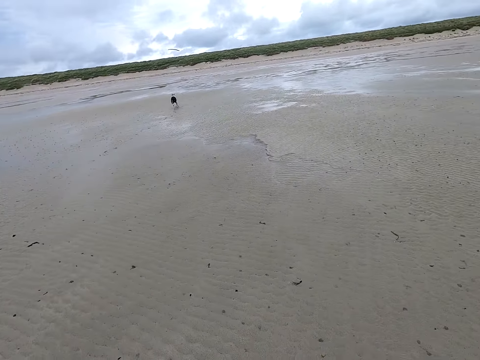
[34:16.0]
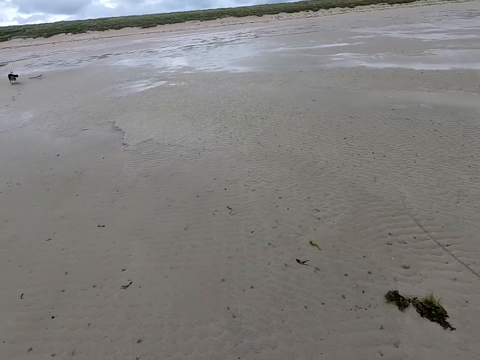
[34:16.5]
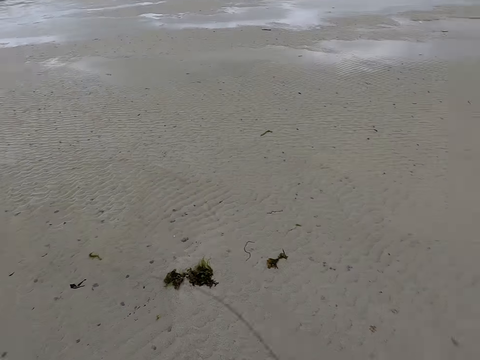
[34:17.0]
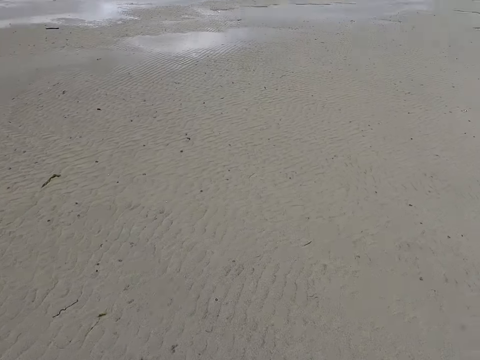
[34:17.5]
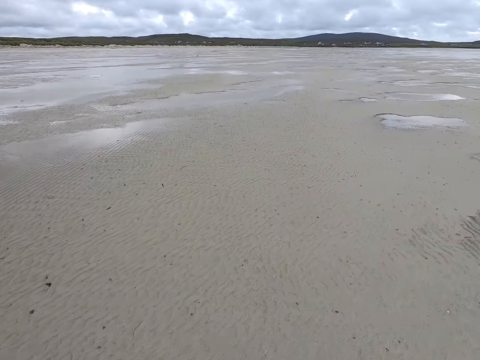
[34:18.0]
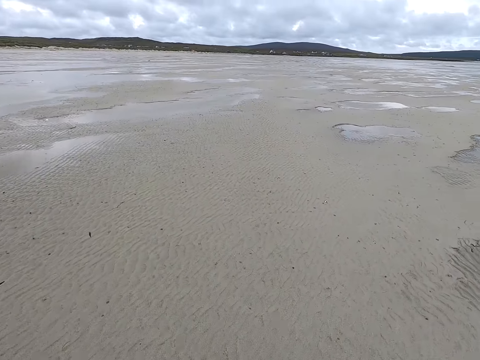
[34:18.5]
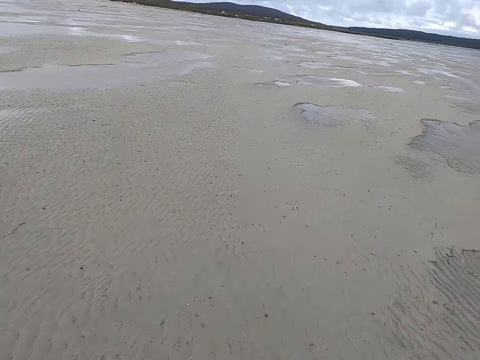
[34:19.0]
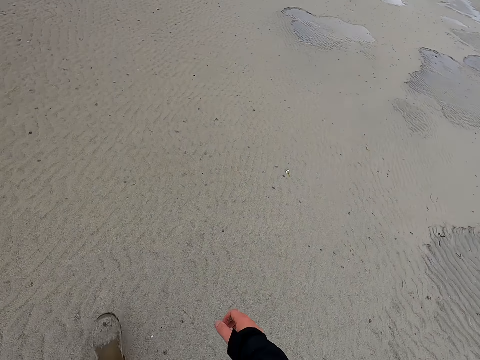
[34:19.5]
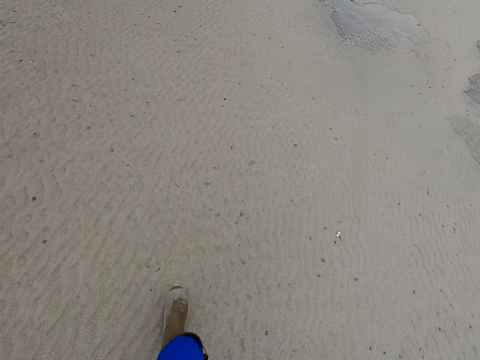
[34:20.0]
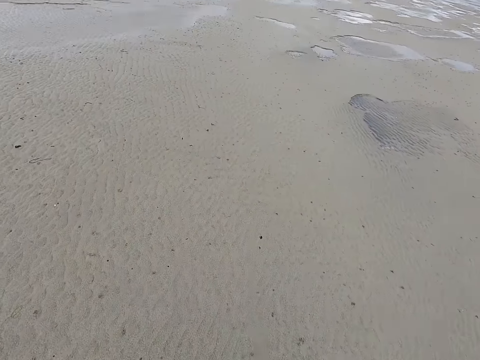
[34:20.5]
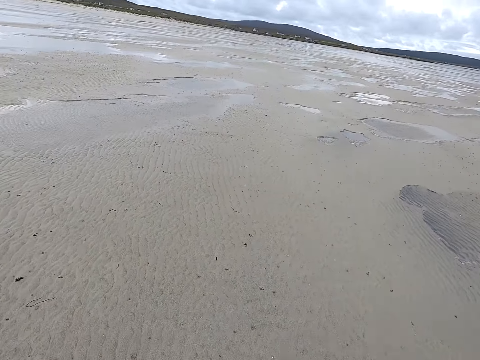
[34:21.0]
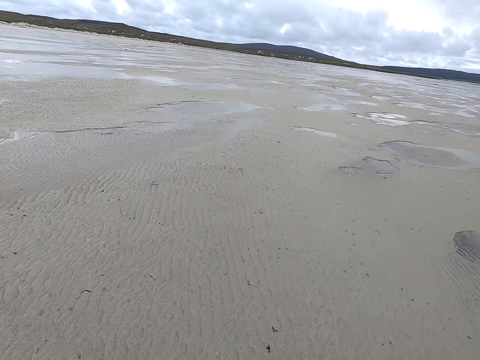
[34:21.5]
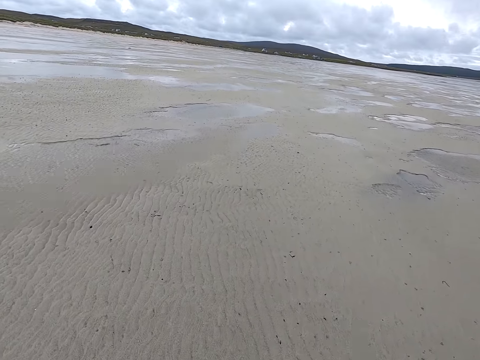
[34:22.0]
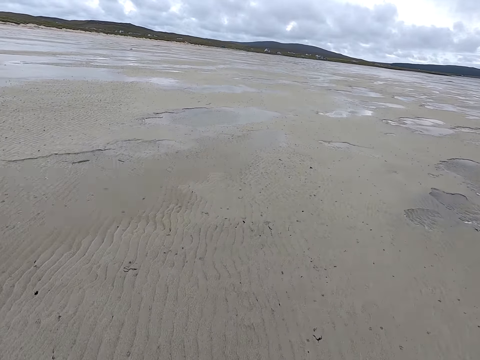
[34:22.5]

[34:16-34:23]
The camera wearer moves around.

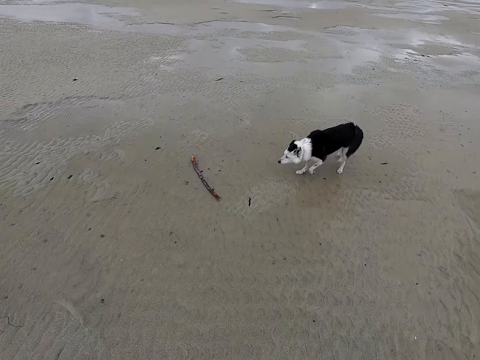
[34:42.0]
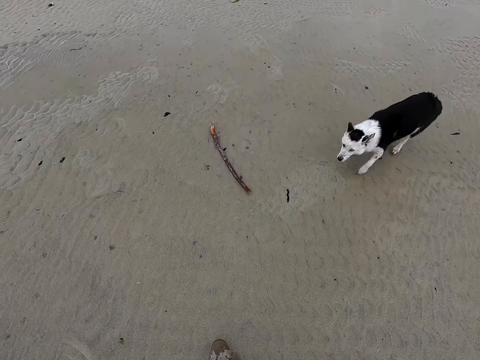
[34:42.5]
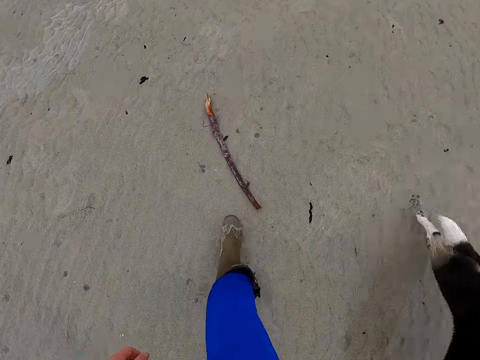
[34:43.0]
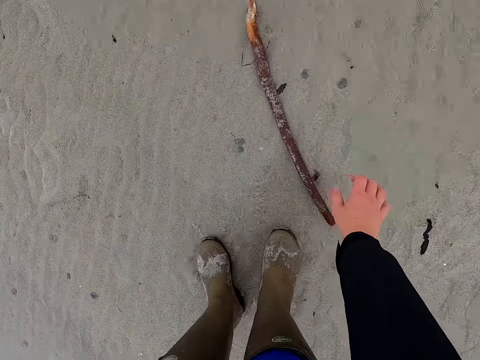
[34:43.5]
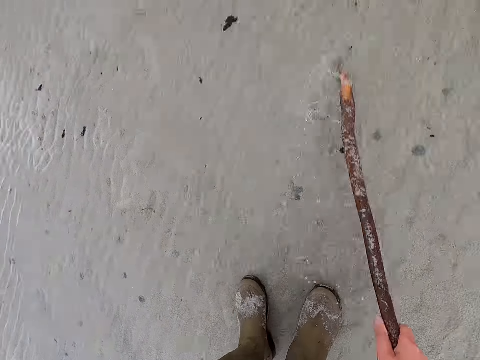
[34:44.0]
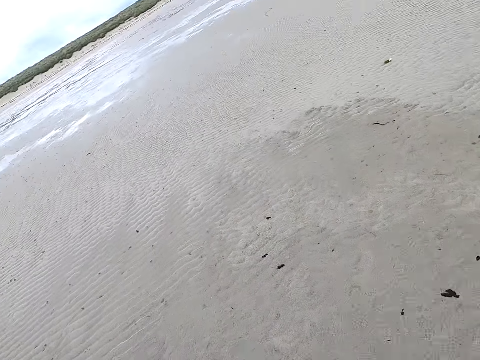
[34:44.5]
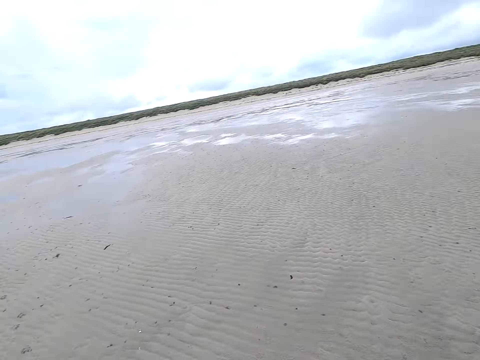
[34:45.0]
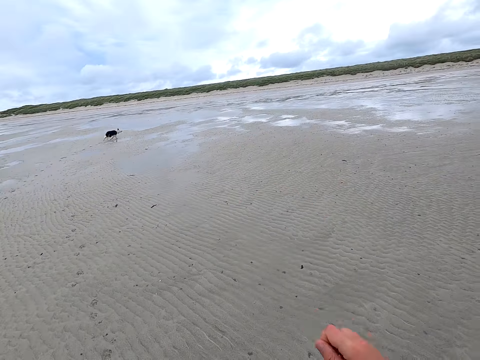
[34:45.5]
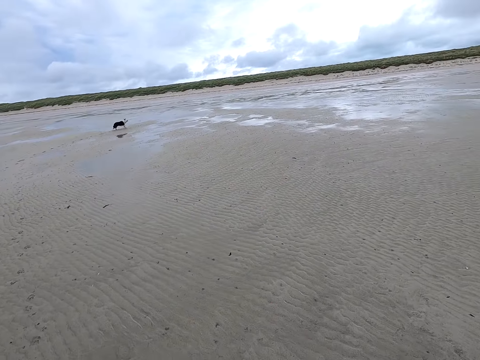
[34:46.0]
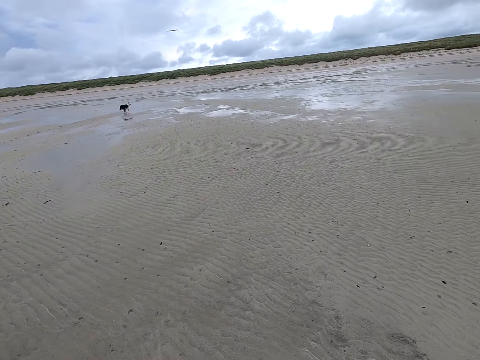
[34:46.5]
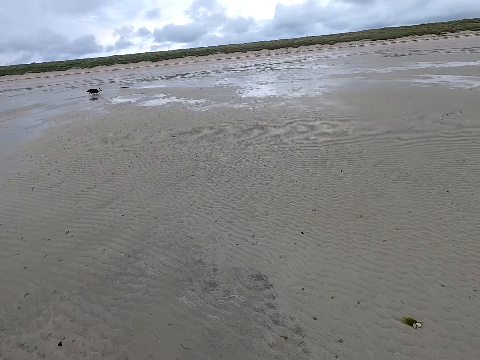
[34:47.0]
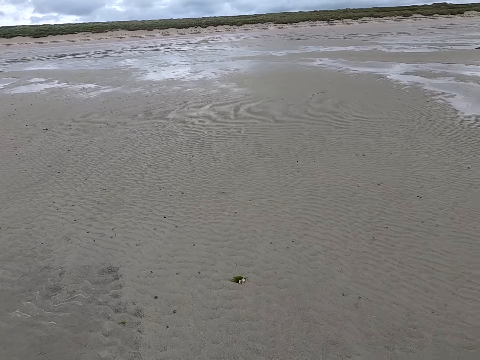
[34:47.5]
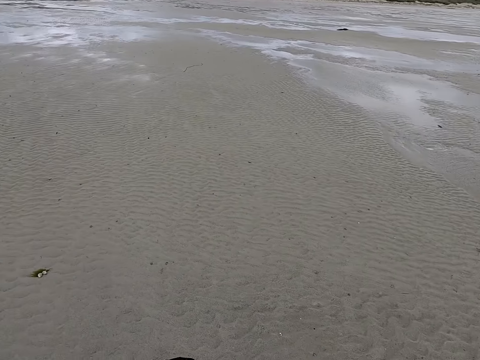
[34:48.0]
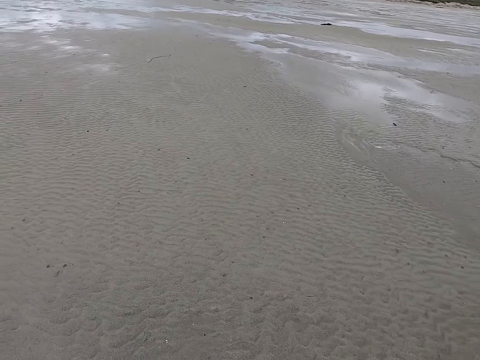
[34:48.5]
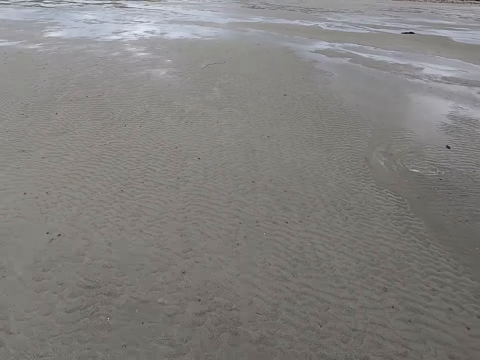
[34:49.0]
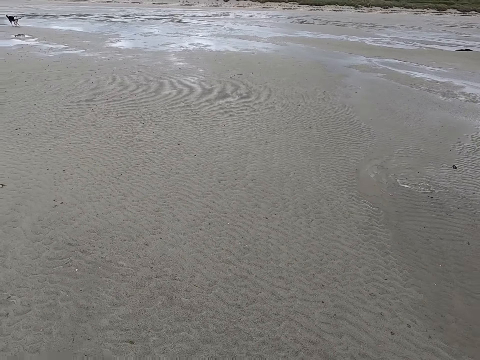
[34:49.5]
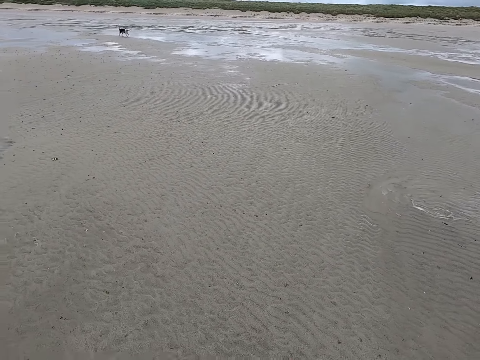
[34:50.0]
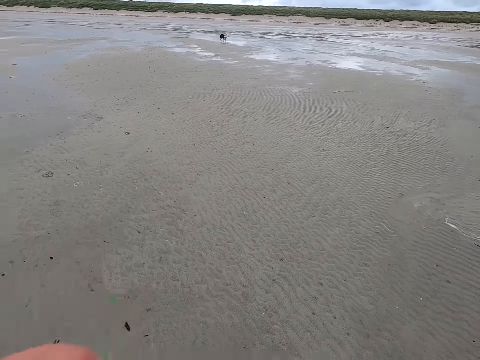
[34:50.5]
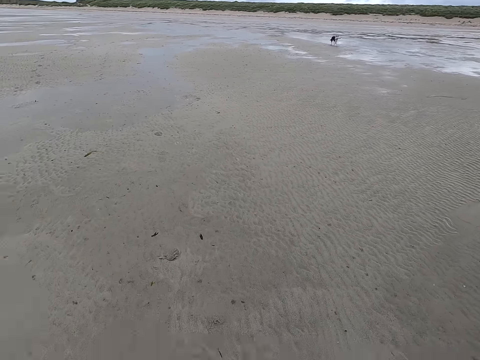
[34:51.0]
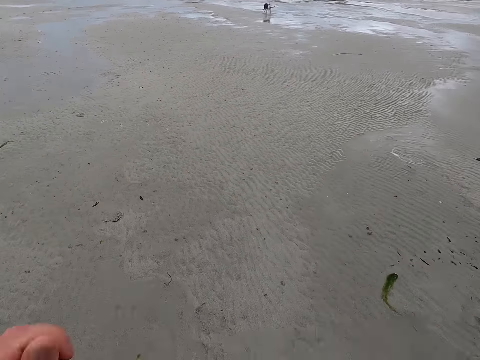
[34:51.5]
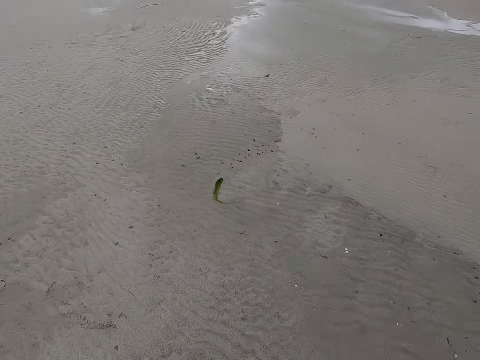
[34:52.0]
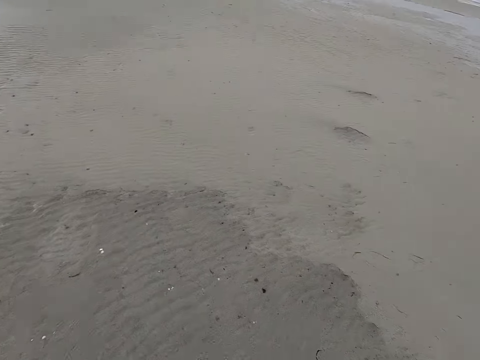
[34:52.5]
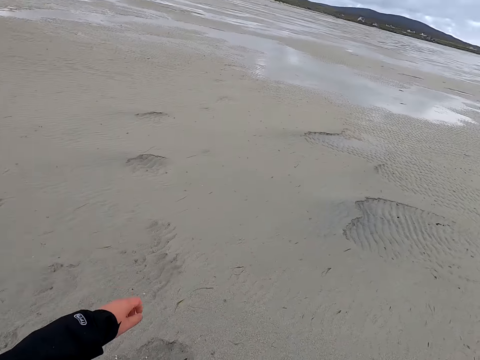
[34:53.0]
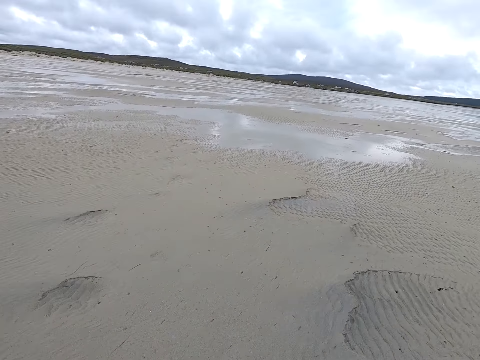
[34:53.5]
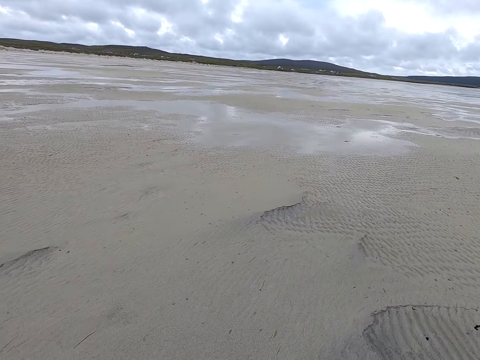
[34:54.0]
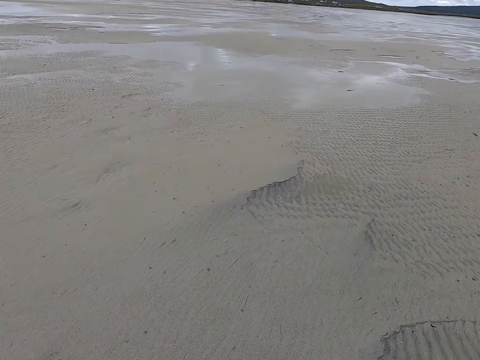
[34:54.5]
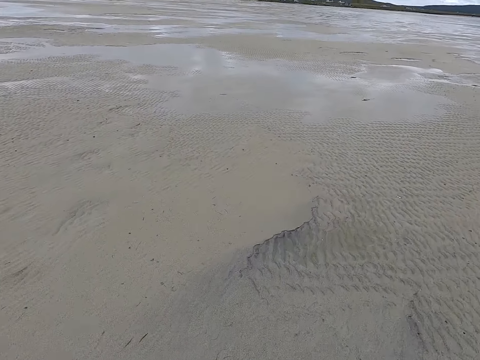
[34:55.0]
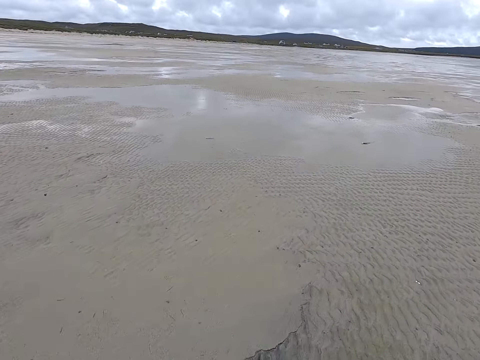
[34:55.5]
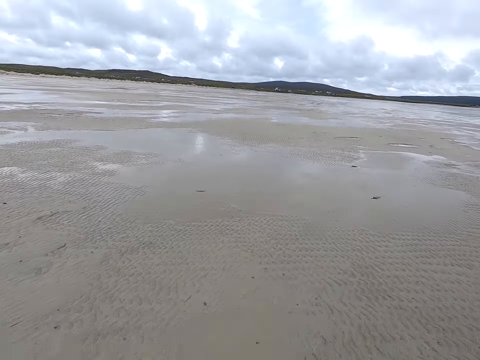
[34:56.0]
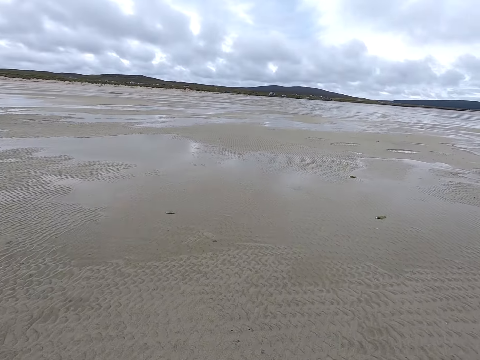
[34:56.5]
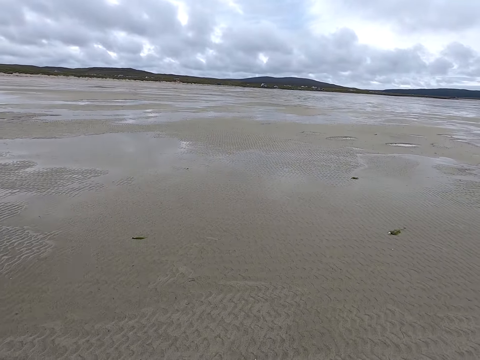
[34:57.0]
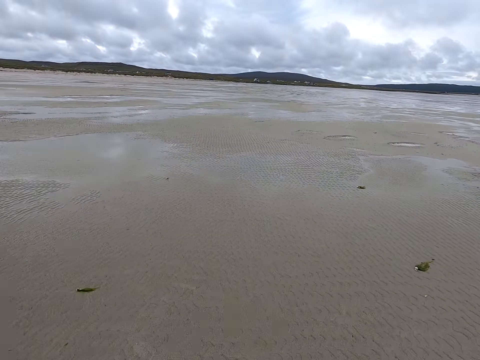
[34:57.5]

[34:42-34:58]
The camera wearer picks up a stick. They move around and throw the stick. They move around, lift a hand, and move around.

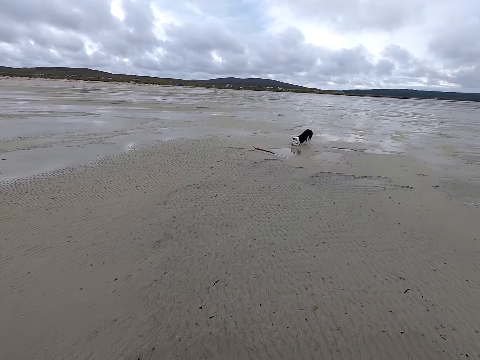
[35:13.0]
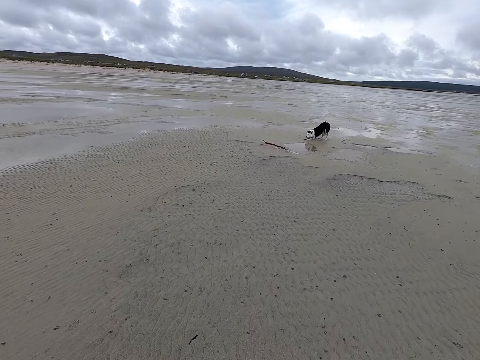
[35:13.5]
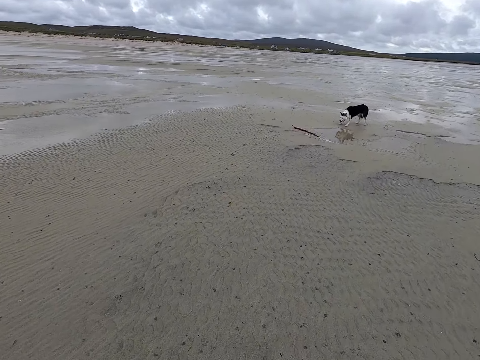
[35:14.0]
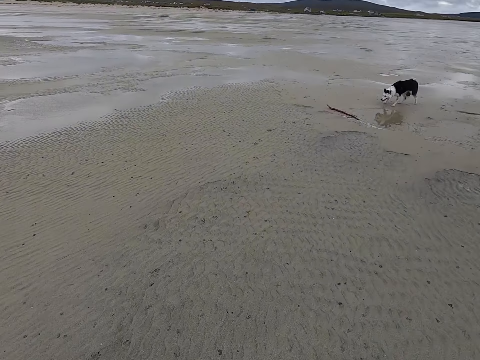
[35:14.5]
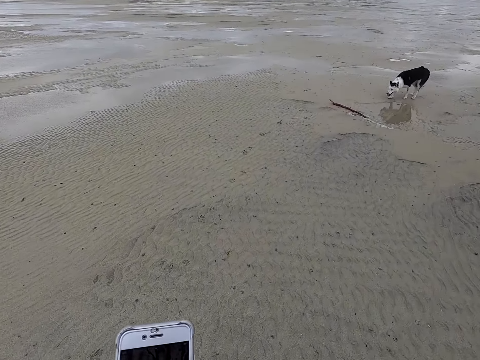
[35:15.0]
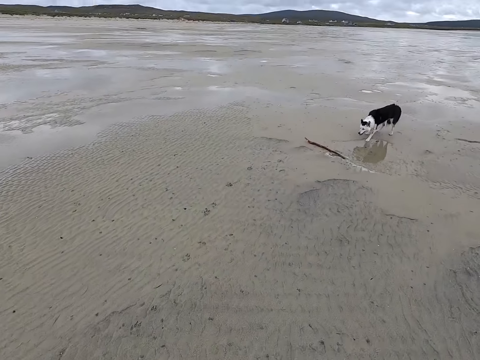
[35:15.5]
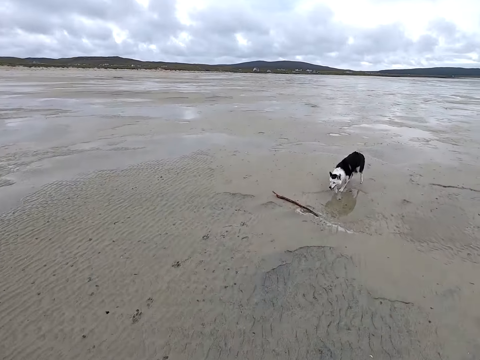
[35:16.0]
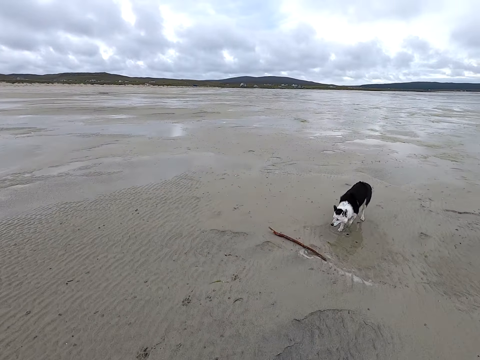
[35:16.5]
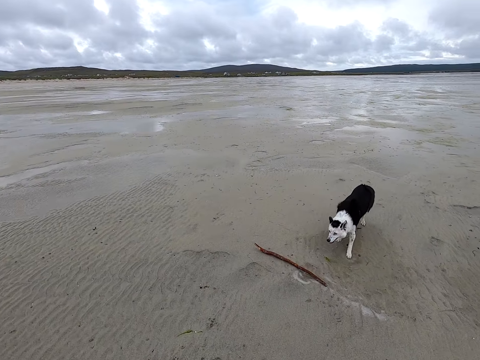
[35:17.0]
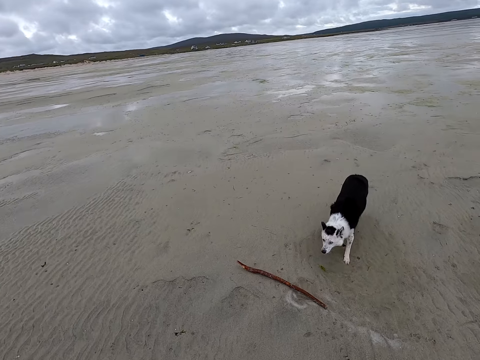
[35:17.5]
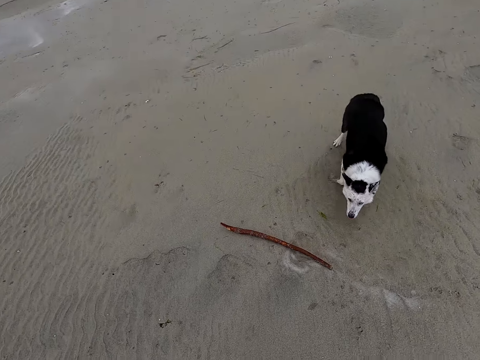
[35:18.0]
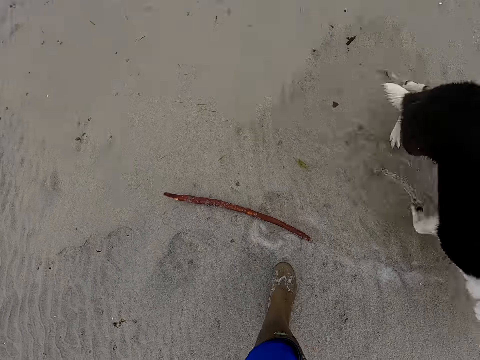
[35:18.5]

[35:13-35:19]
The camera wearer holds a phone. They operate the phone.
